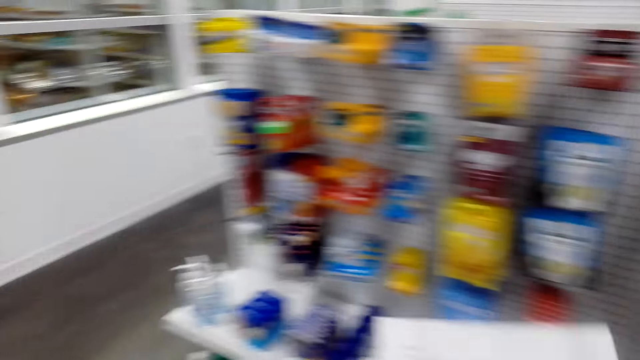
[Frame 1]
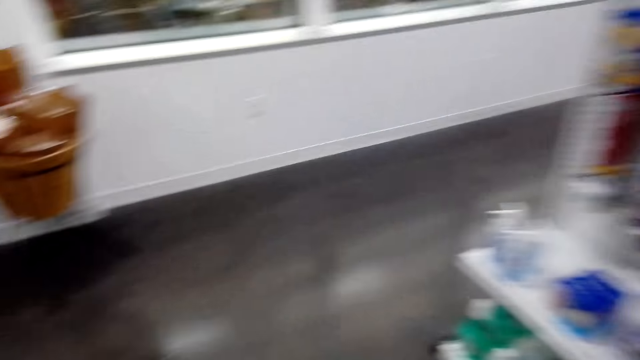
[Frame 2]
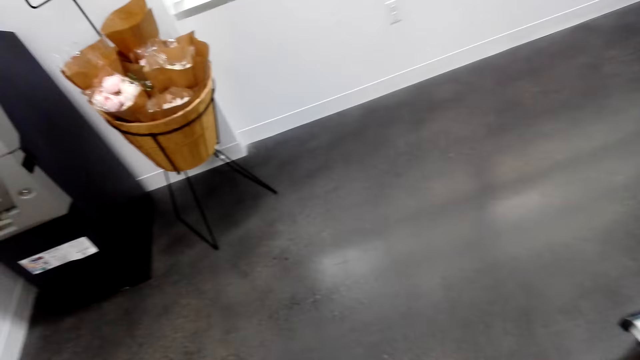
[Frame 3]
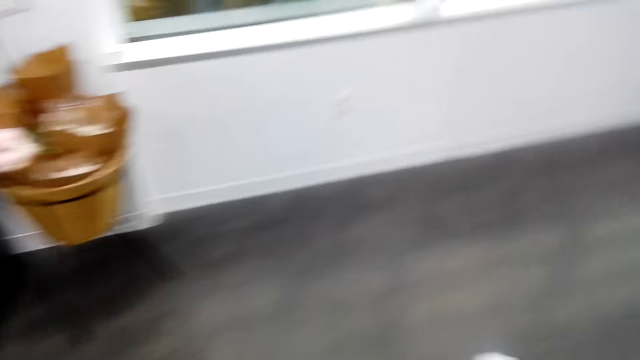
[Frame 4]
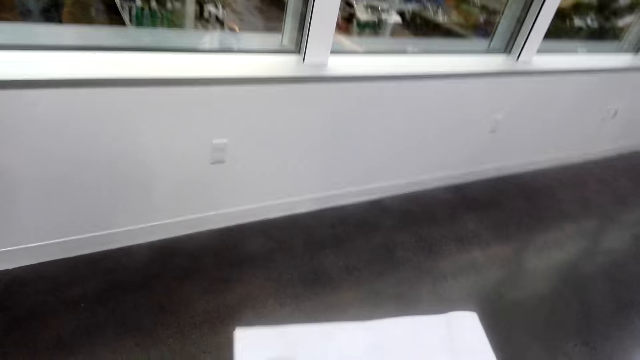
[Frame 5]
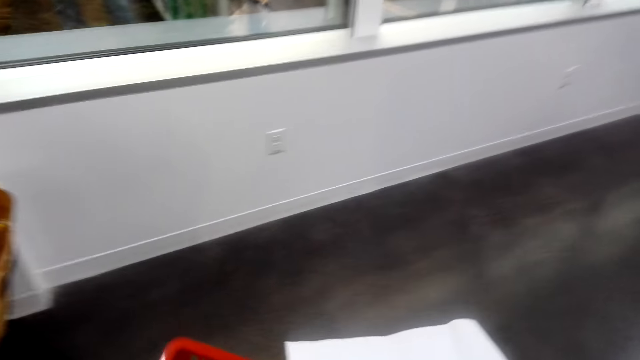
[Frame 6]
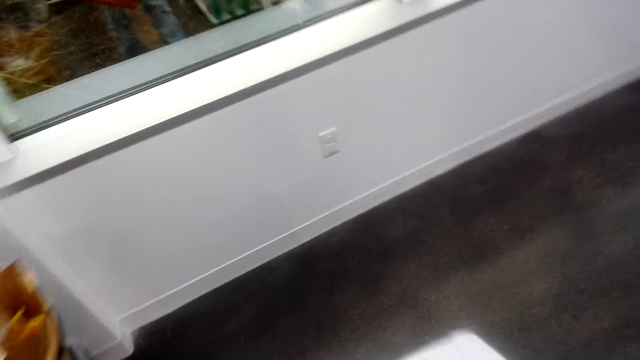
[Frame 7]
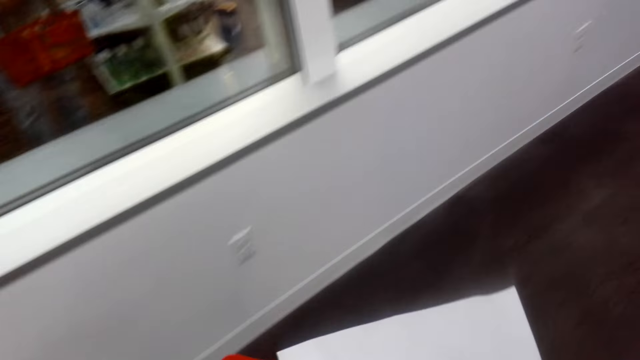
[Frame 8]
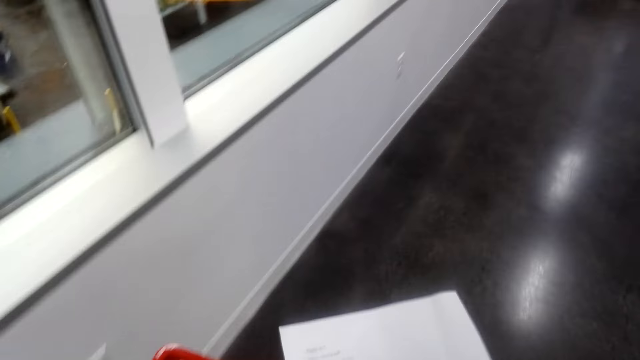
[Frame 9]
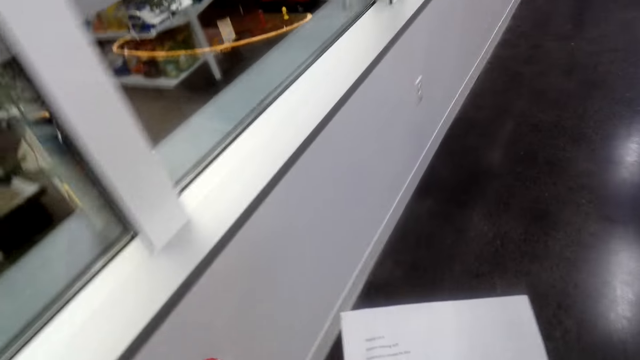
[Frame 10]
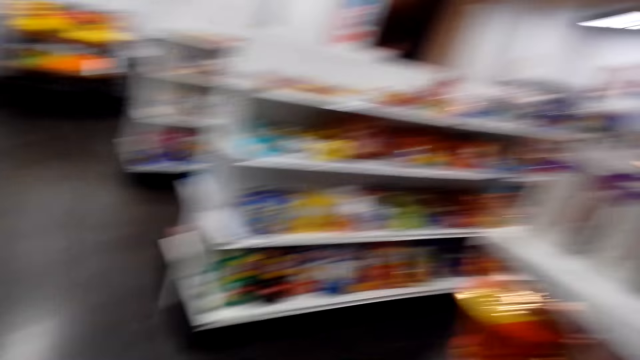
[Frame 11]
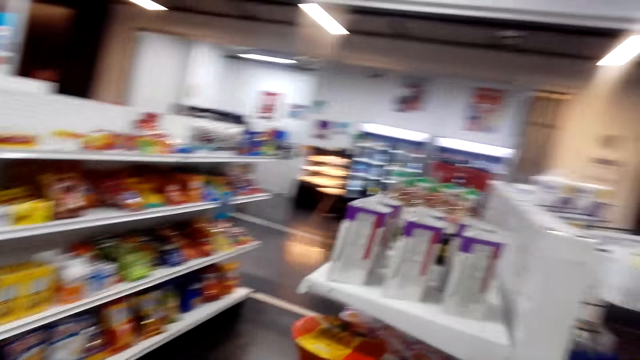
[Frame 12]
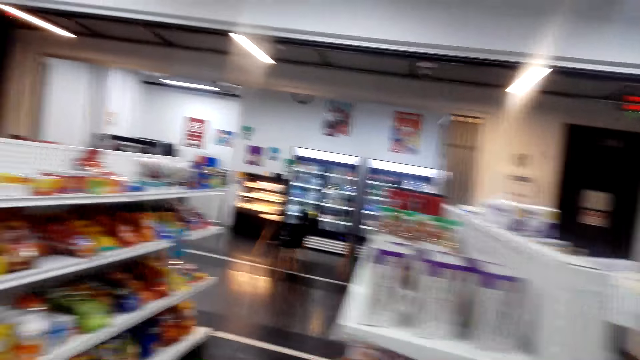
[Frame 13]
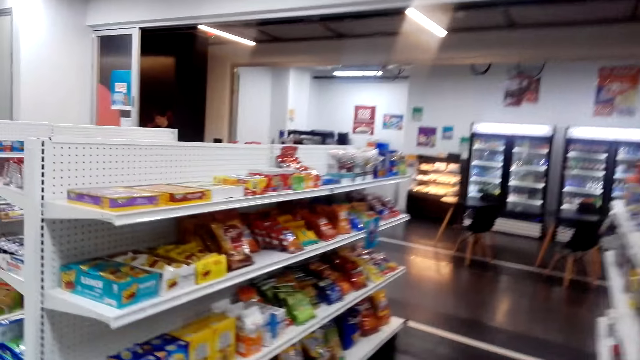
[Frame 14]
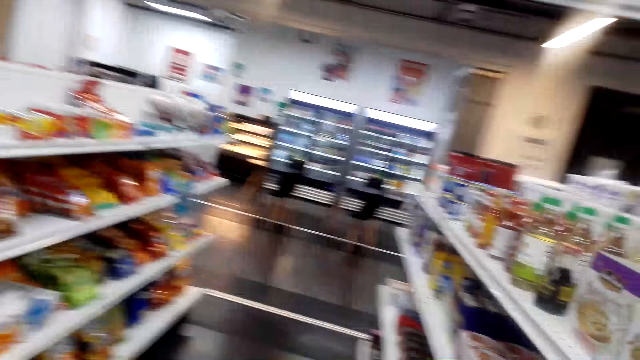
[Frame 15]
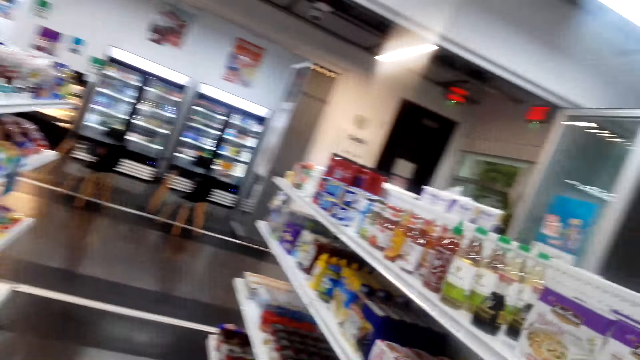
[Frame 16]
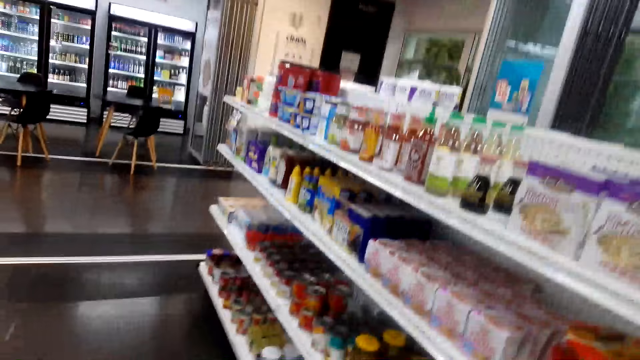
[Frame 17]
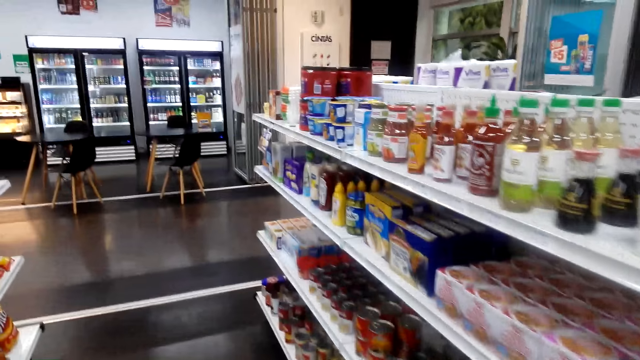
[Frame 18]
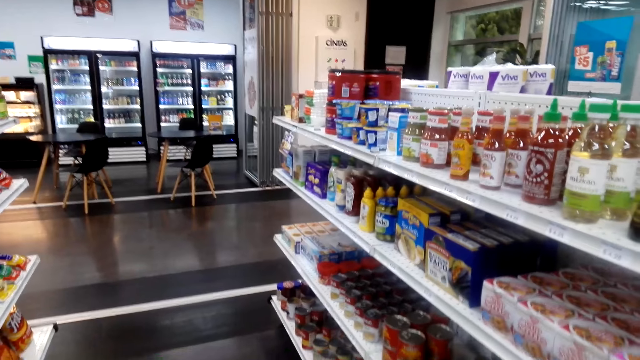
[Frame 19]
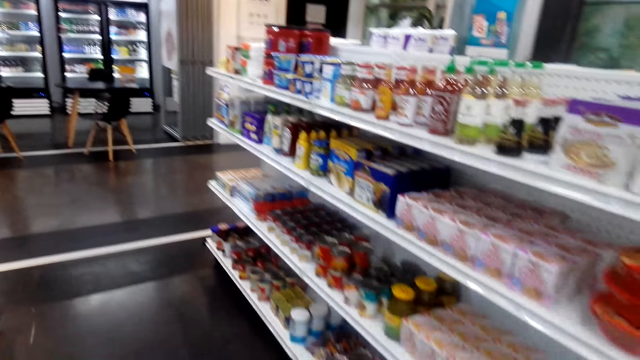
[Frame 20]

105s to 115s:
The camera wearer walks in the supermarket. They look at the piece of paper. They walk in the supermarket.

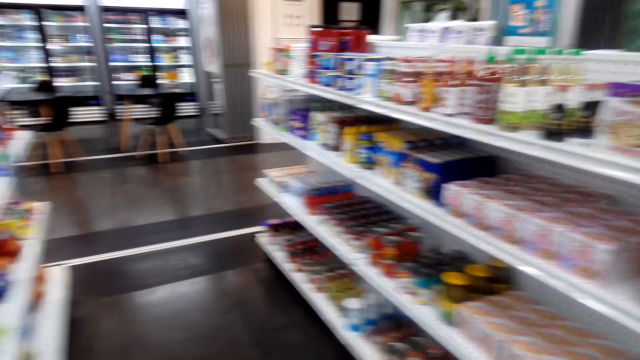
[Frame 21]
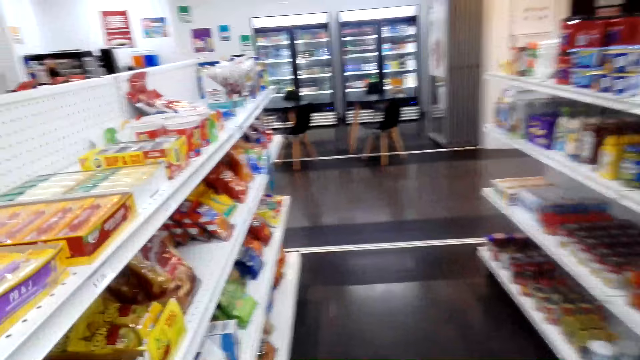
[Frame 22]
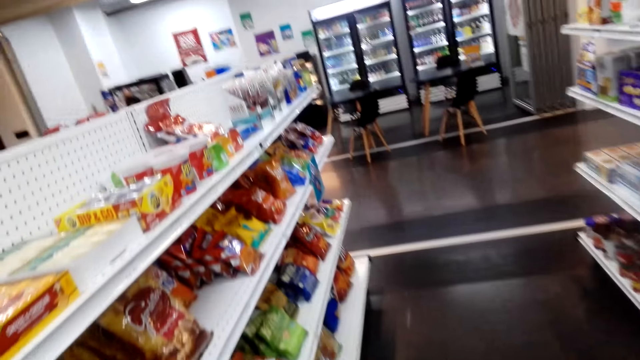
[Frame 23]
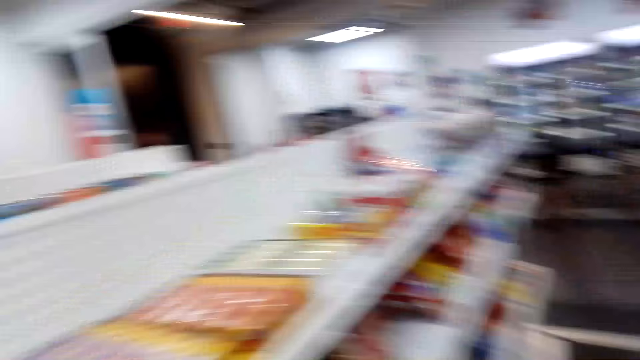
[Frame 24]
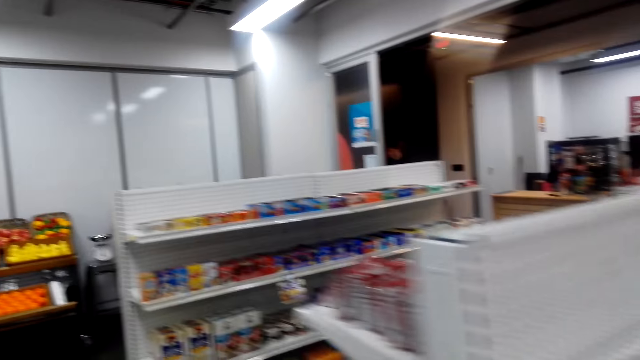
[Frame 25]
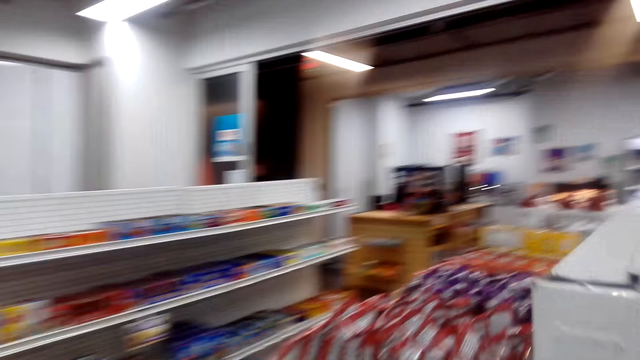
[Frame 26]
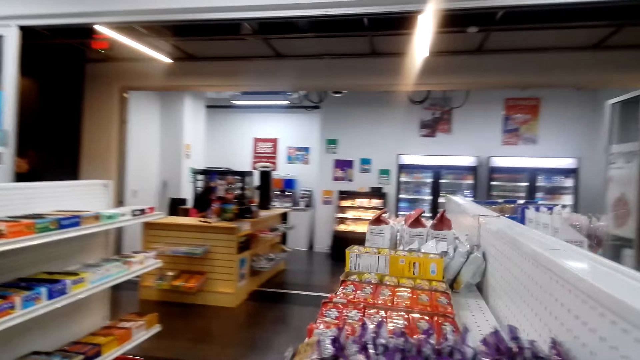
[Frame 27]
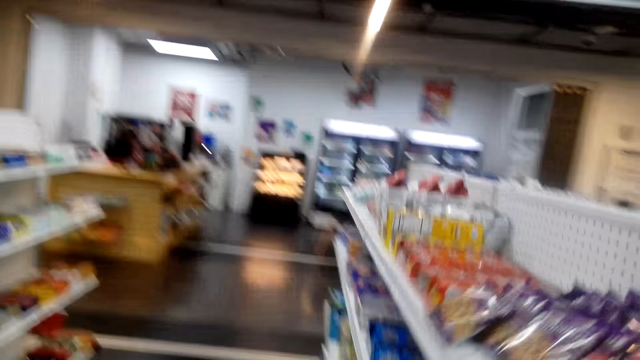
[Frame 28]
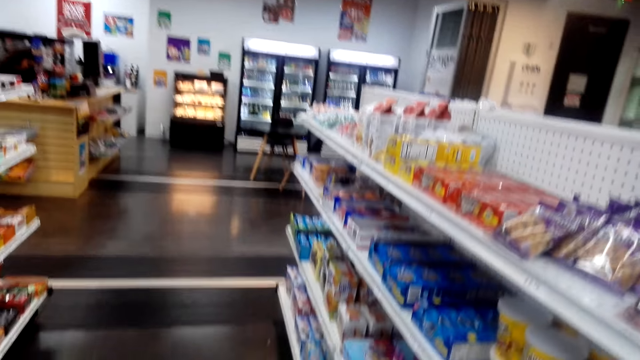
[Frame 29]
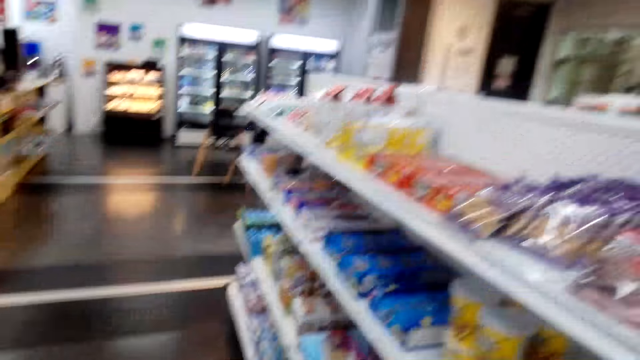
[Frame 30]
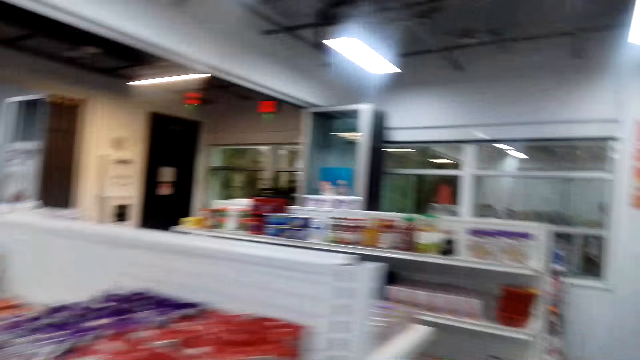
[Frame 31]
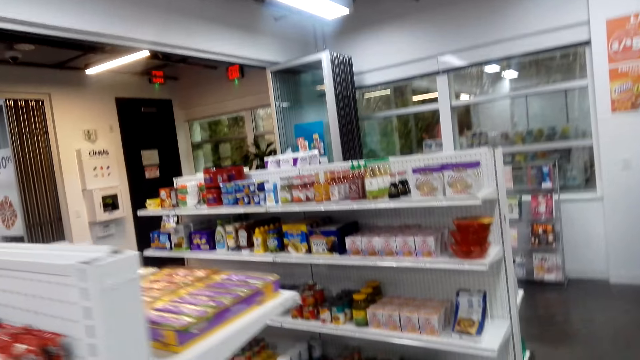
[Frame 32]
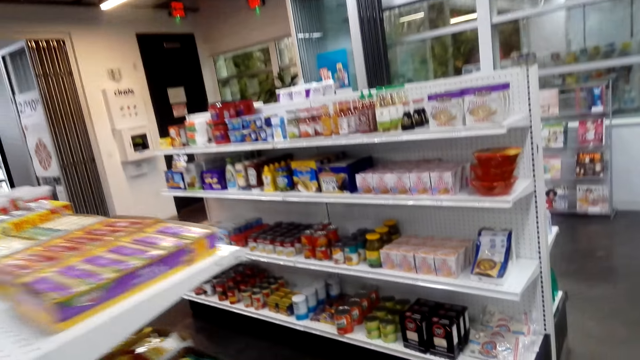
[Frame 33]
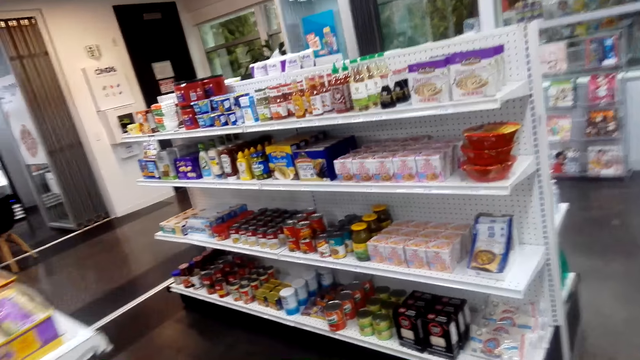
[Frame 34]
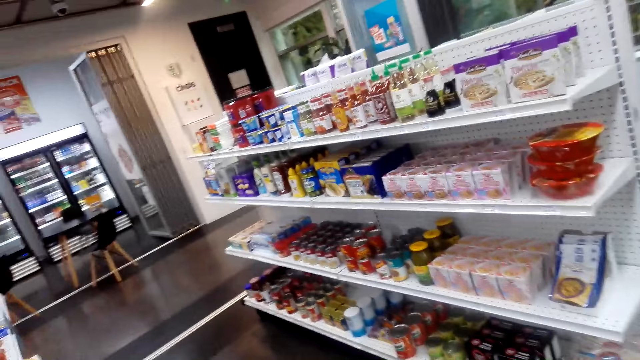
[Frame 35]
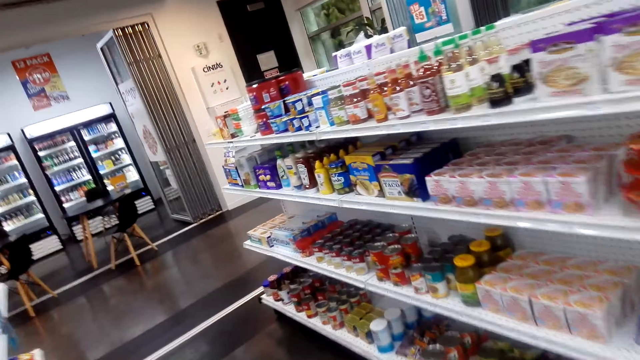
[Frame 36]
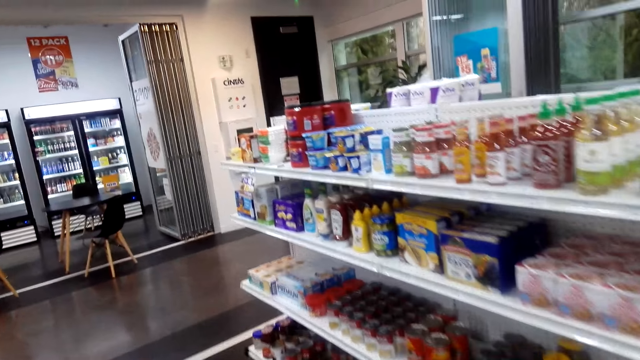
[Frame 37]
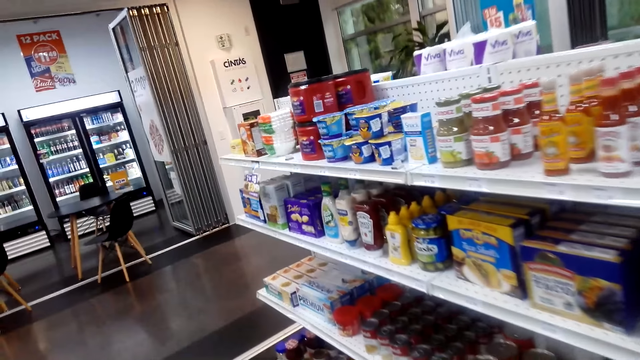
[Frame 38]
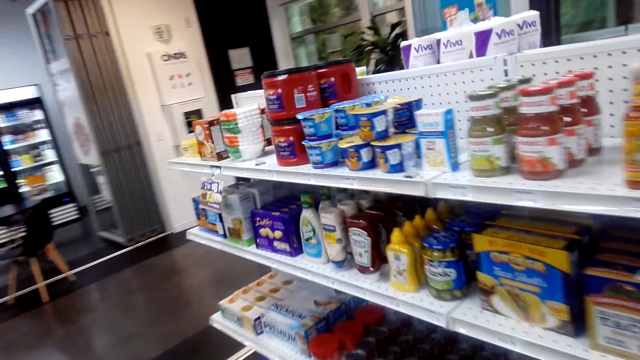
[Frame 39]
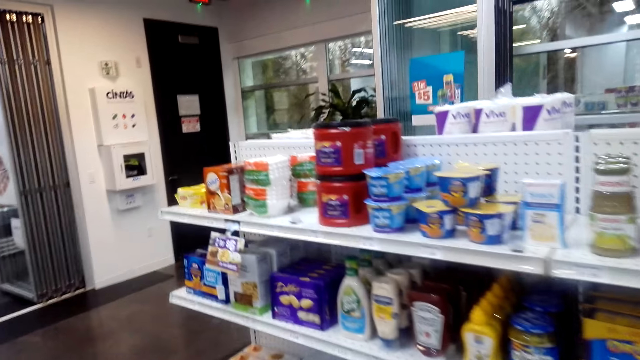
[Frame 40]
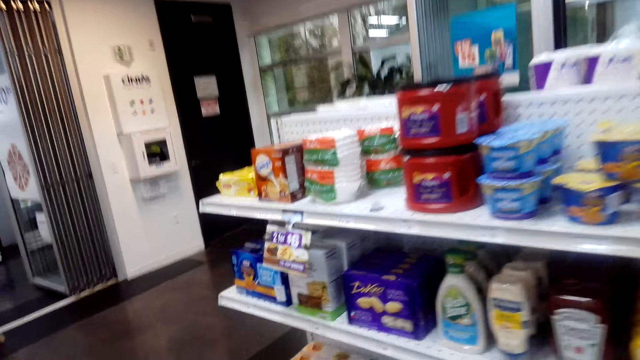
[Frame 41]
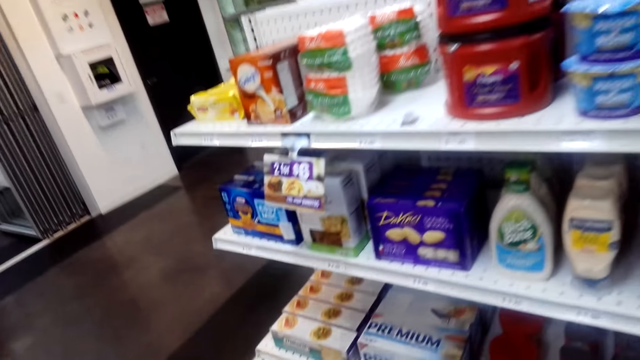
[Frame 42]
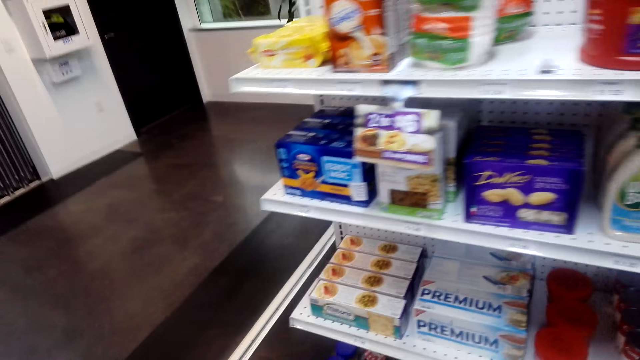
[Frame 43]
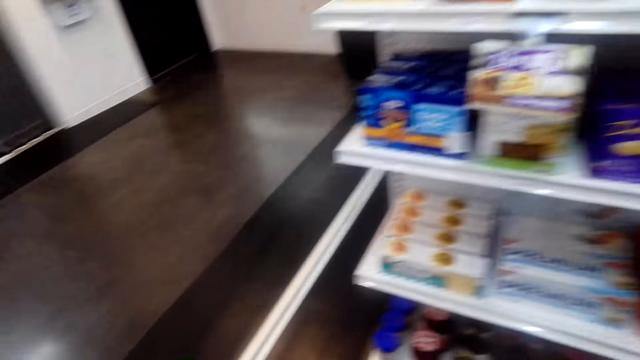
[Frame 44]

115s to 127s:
The camera wearer looks around the supermarket. They walk in the supermarket.
